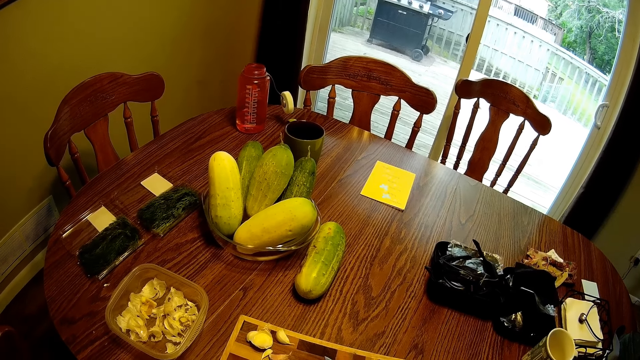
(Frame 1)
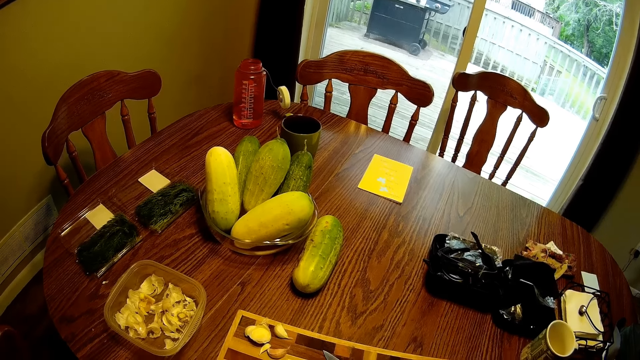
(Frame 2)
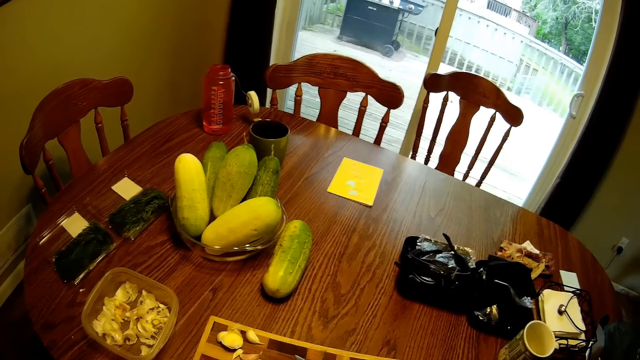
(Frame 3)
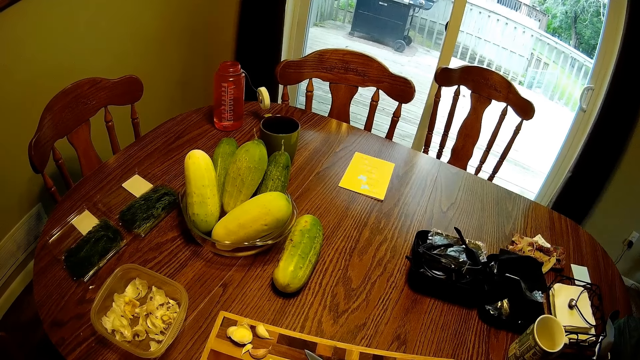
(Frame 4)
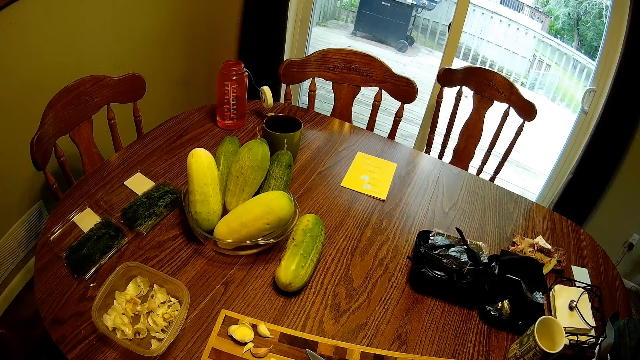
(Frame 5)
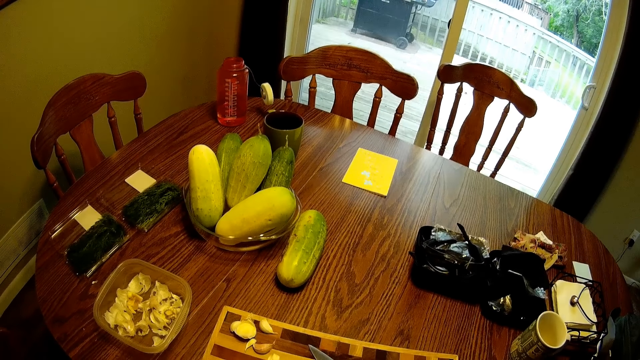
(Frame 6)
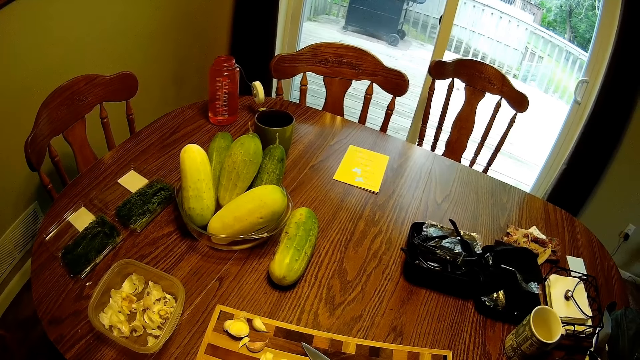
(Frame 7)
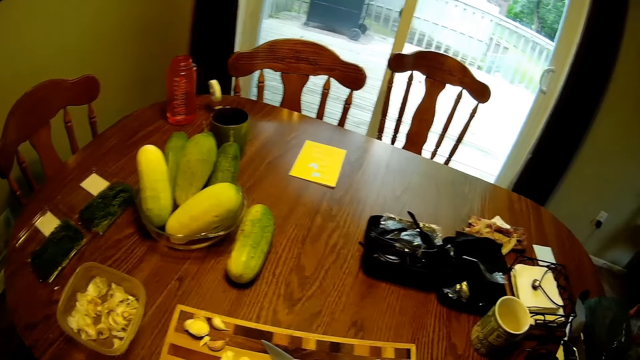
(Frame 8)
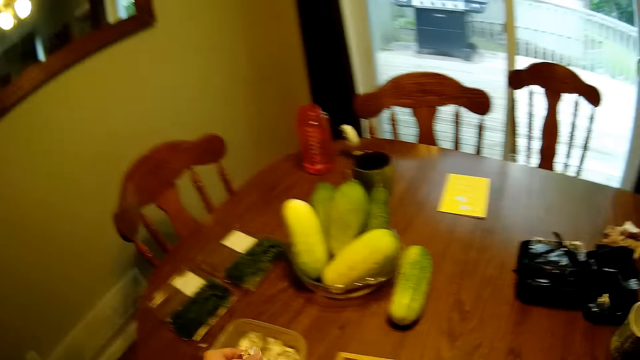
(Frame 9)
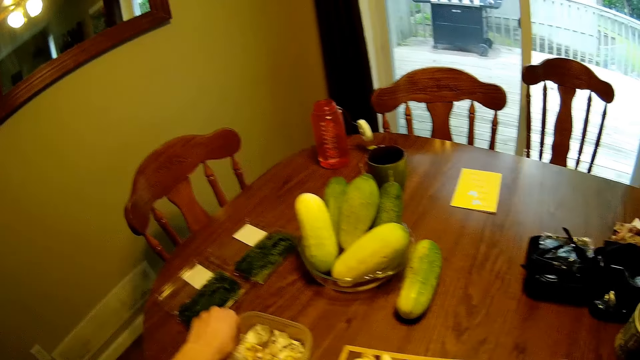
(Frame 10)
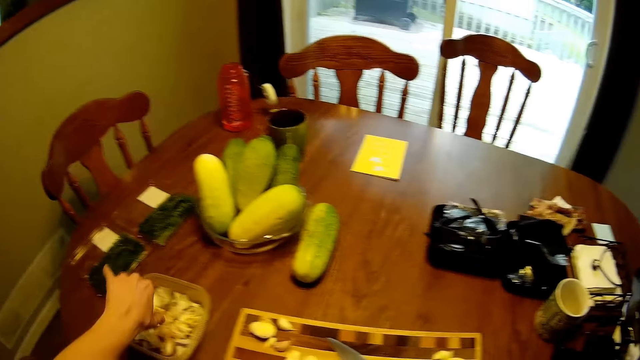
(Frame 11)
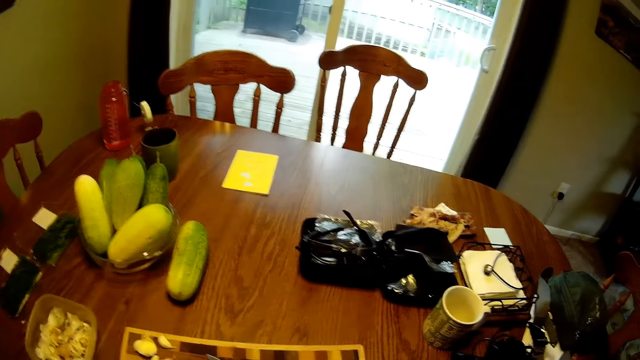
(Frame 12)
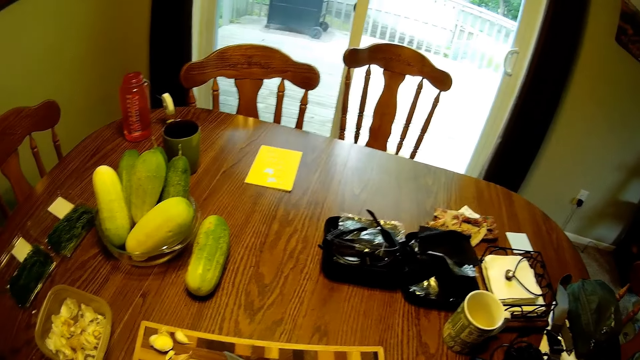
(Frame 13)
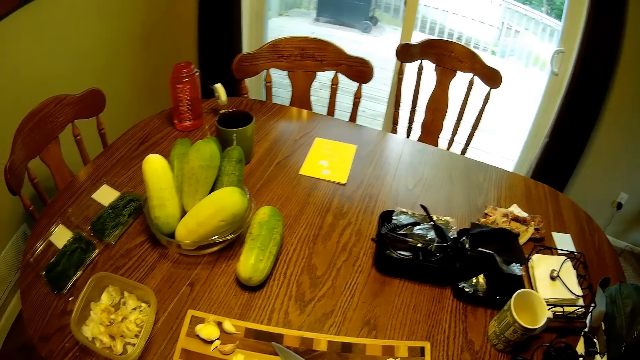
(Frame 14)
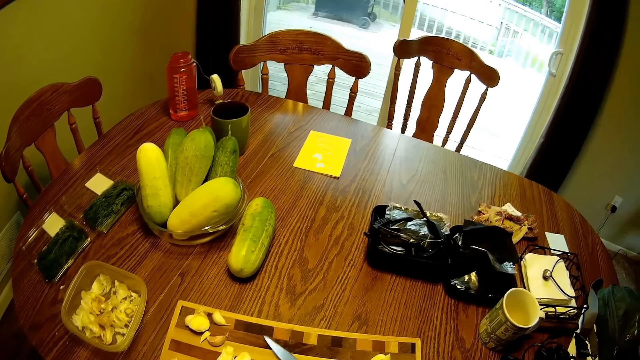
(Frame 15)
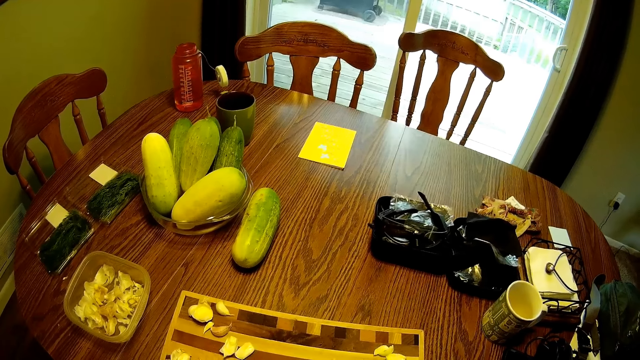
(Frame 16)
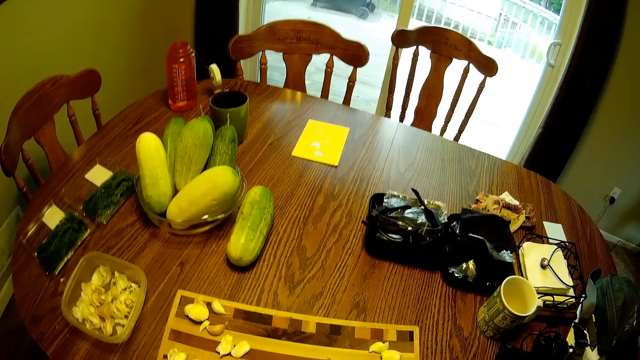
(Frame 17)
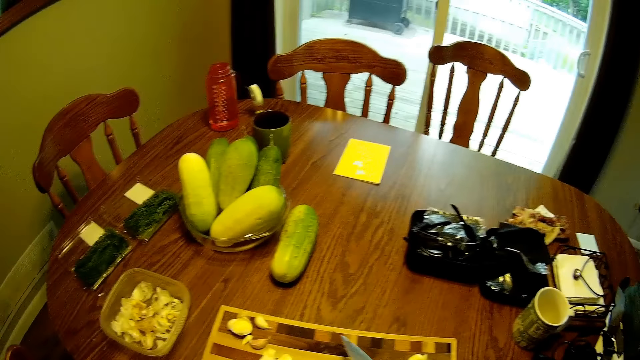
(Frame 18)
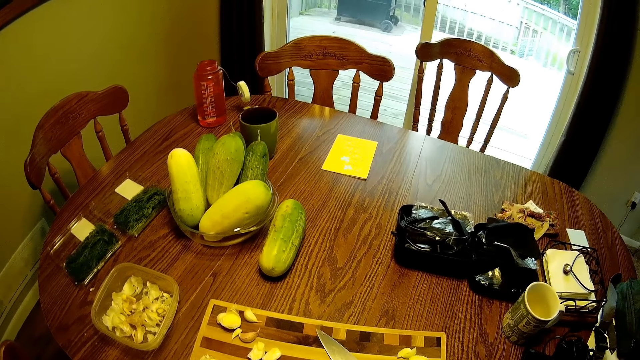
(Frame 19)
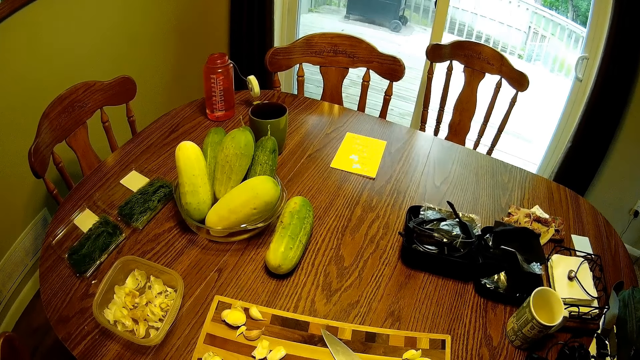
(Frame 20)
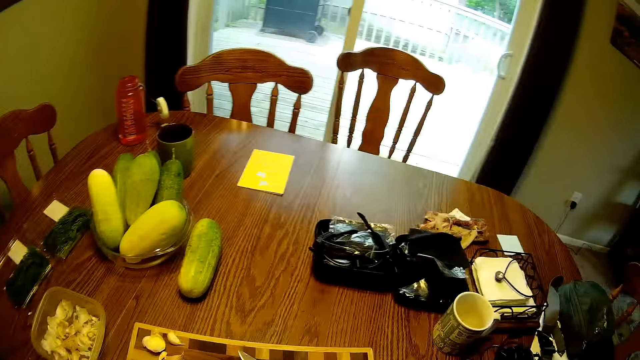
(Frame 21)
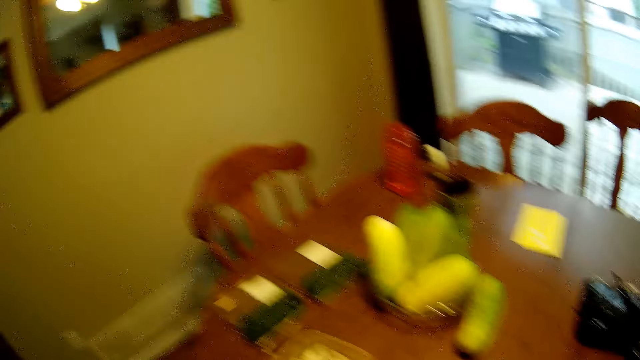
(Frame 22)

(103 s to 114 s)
The camera wearer puts garlic into the container on the table. They look around the table. They drop the knife on the table.

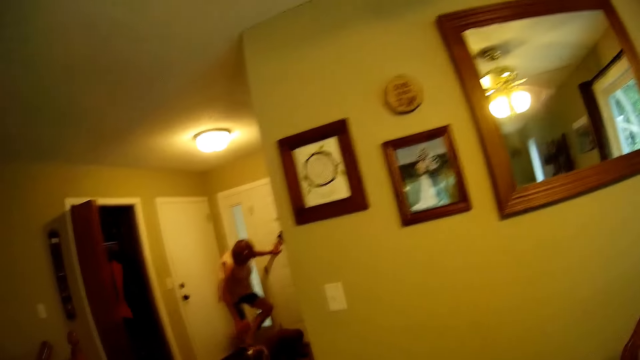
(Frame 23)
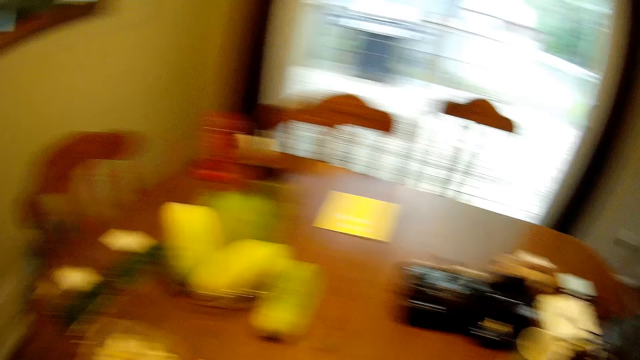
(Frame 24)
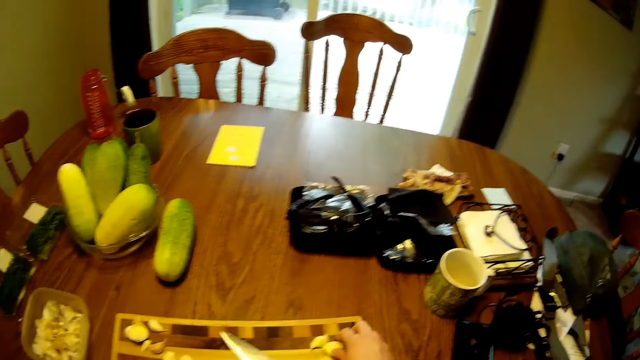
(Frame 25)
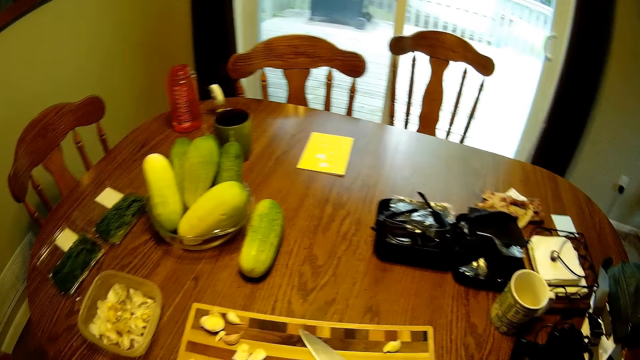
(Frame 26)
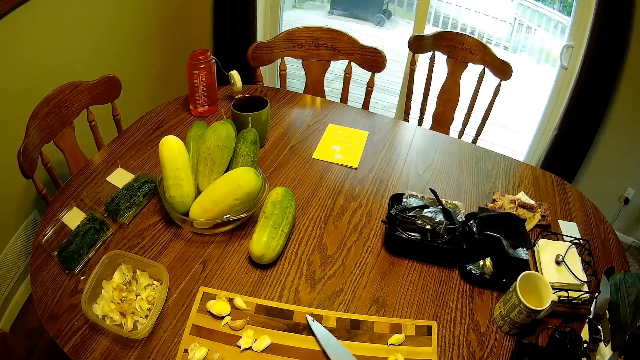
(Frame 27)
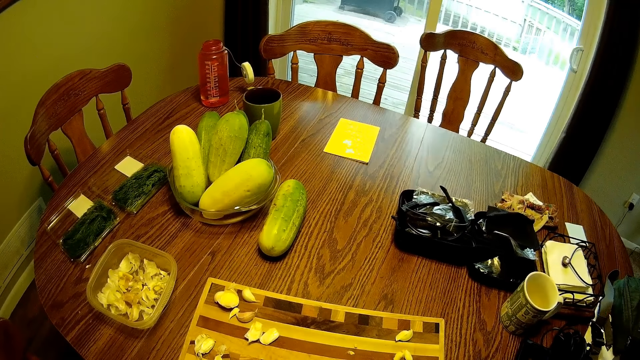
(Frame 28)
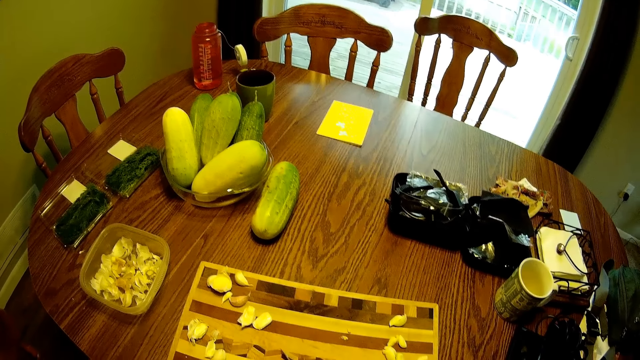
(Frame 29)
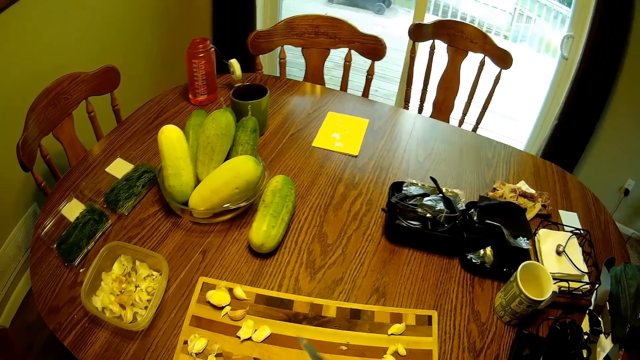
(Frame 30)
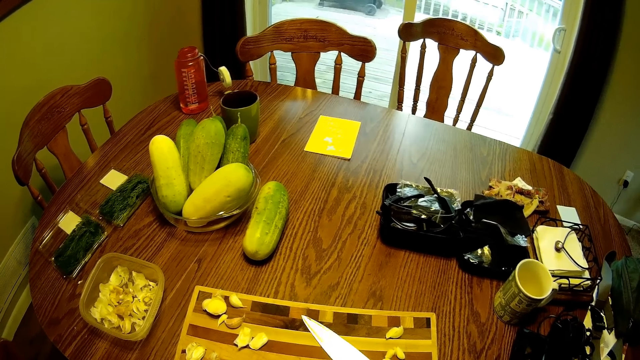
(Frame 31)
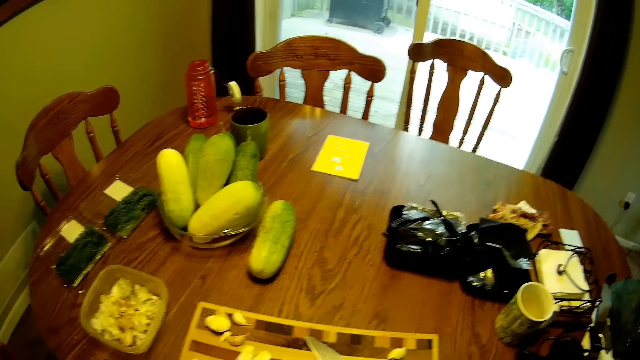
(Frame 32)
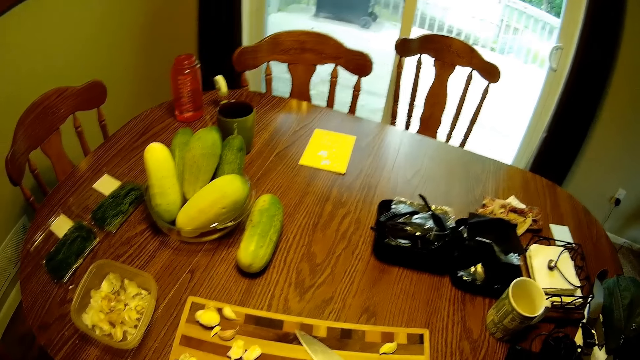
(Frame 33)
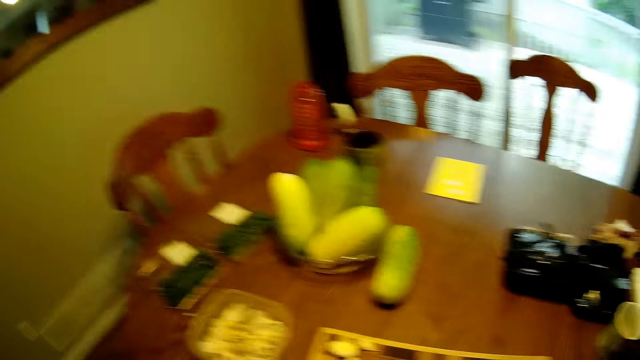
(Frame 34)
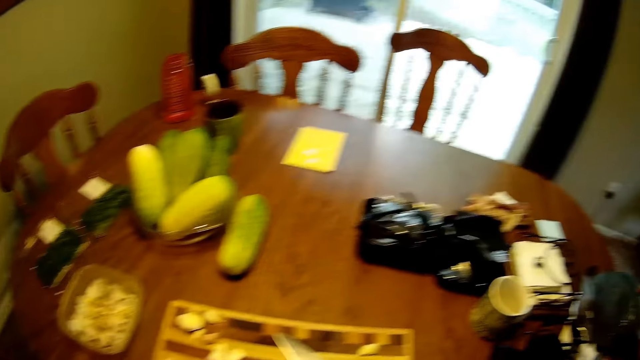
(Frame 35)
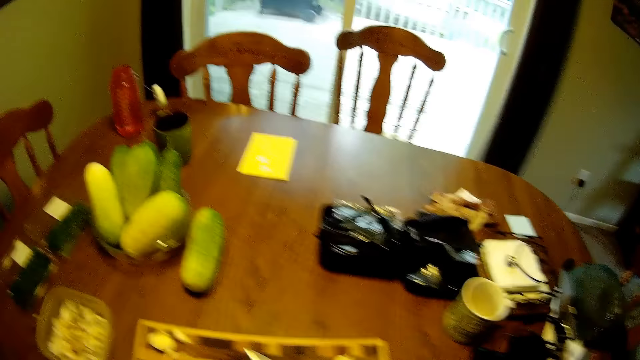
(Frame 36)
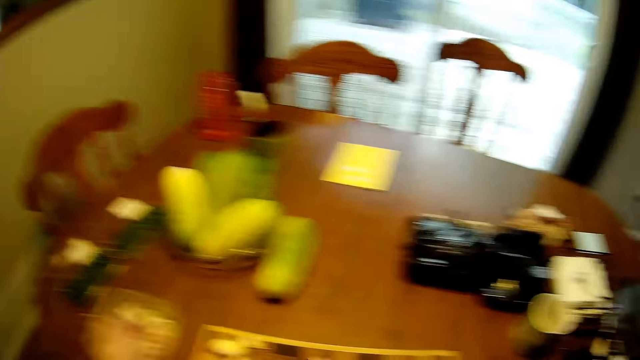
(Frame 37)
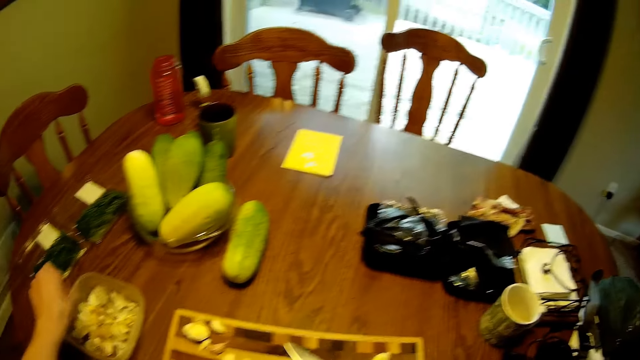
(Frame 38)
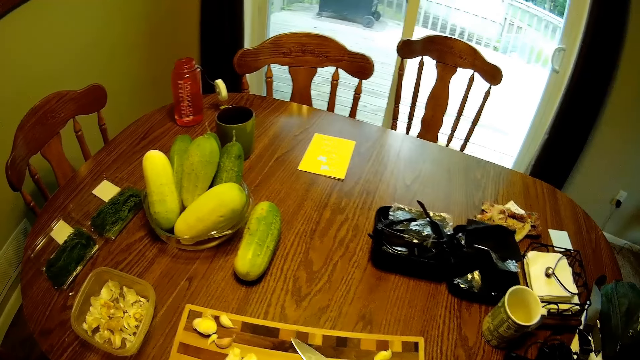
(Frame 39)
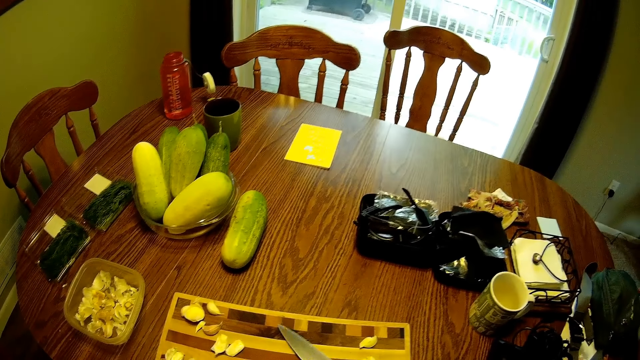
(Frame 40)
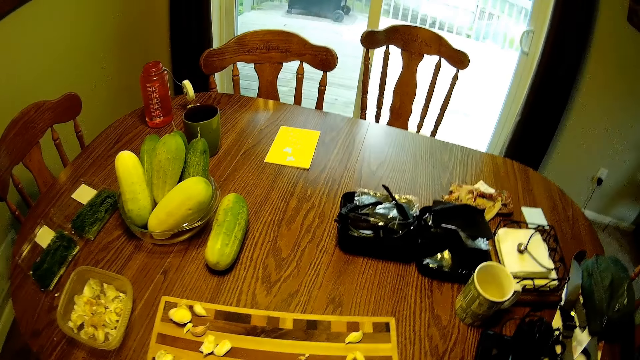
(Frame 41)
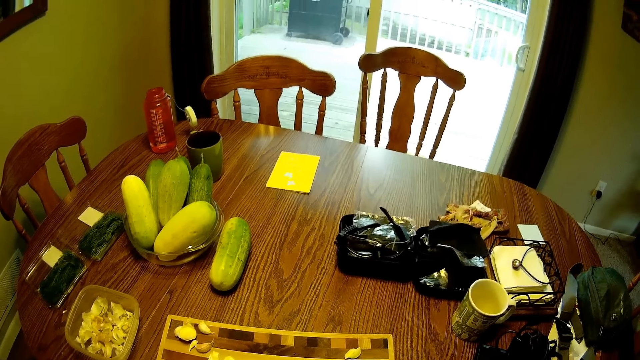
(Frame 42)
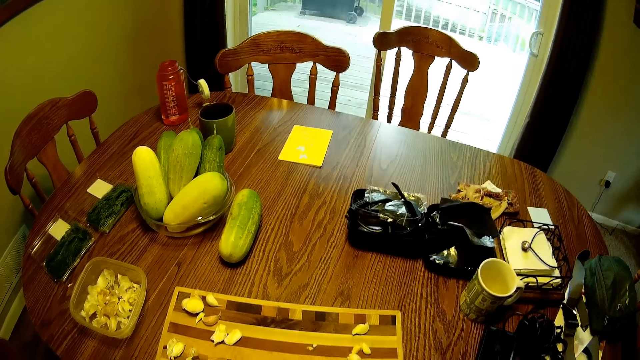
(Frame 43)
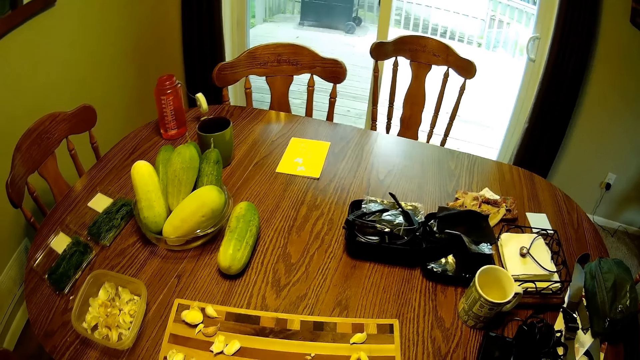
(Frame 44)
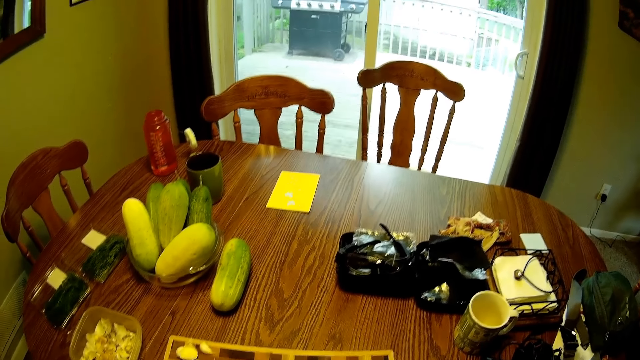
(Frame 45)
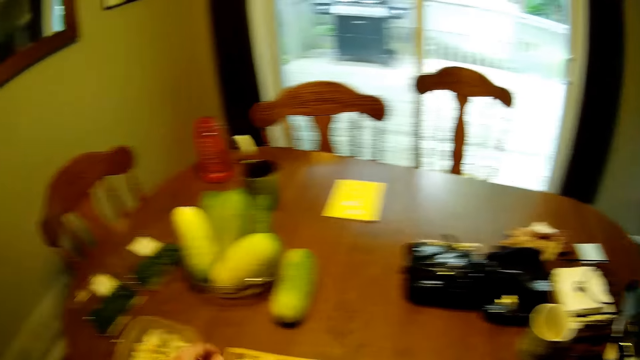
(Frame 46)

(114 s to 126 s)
The camera wearer looks towards a woman. They look in the room. They pick up the knife from the table. They hold the knife. They drop the knife on the table. They place the knife on the chopping board. They put garlic into the container on the table. They pick up the knife from the table. They look around the table.
